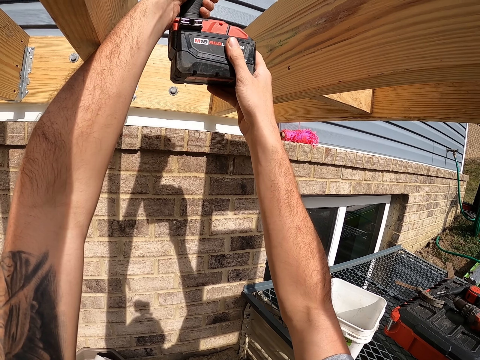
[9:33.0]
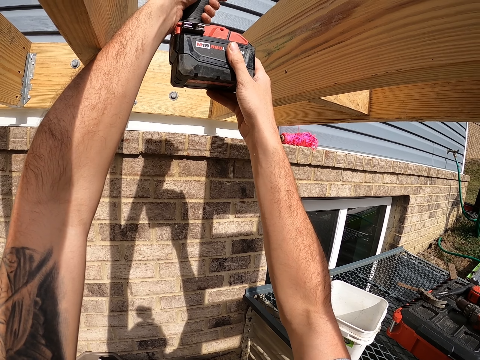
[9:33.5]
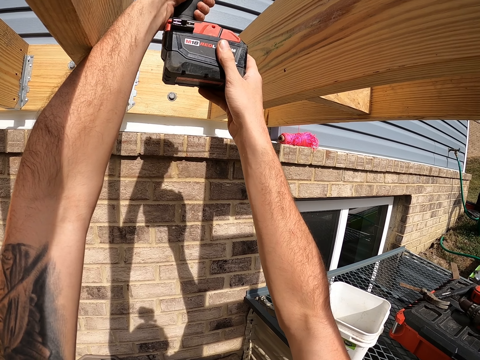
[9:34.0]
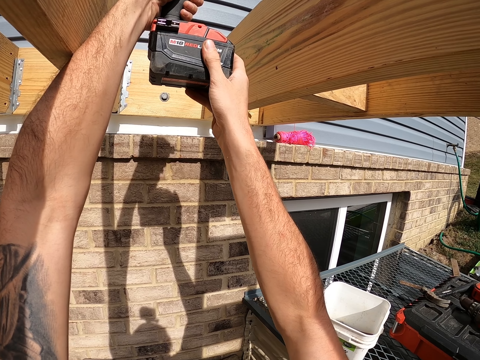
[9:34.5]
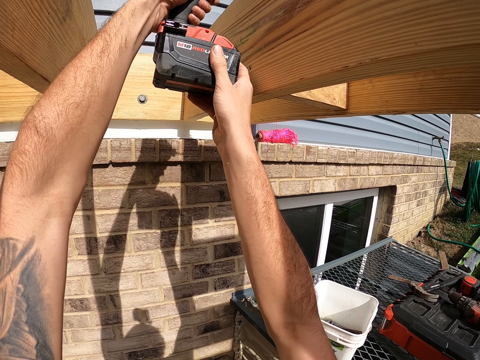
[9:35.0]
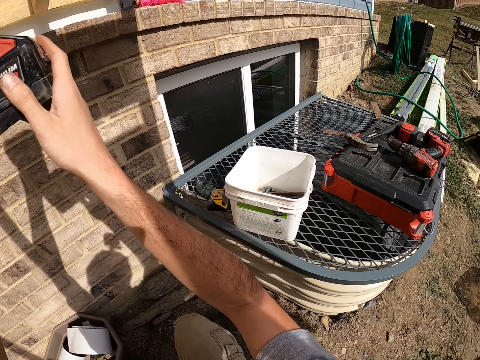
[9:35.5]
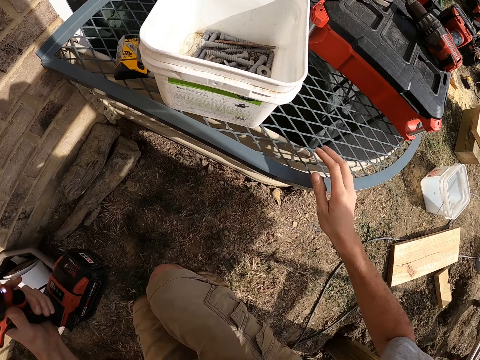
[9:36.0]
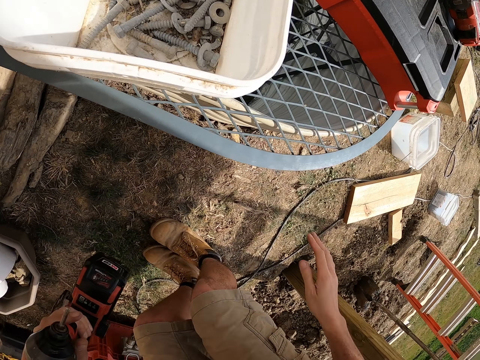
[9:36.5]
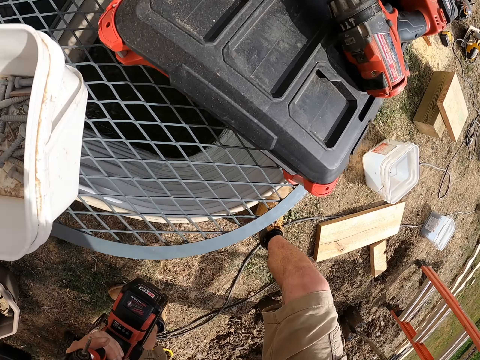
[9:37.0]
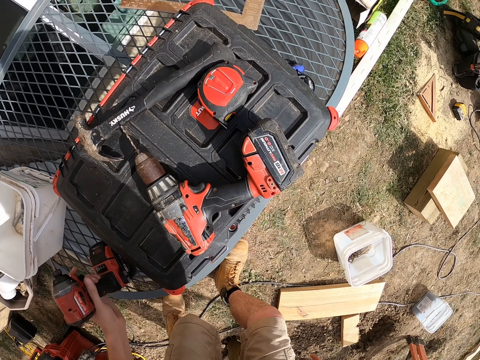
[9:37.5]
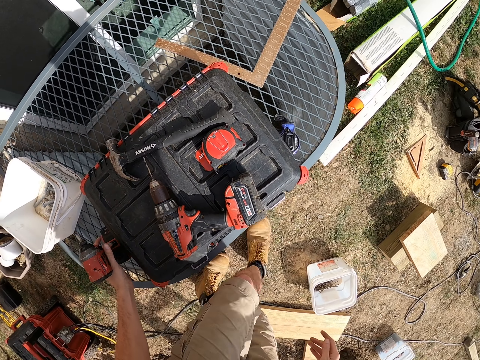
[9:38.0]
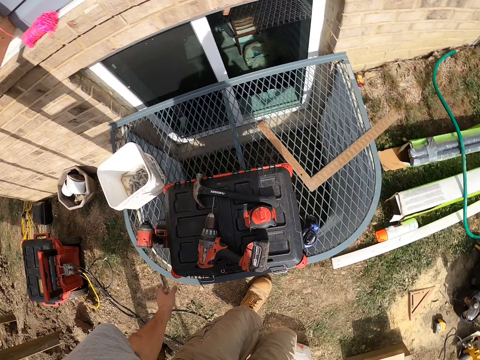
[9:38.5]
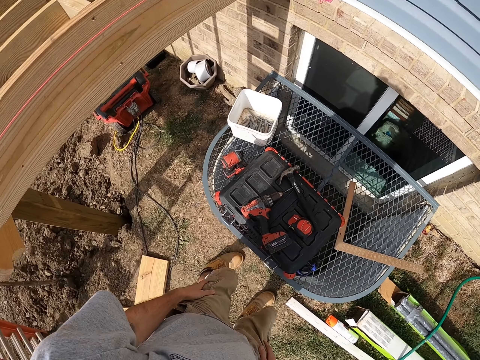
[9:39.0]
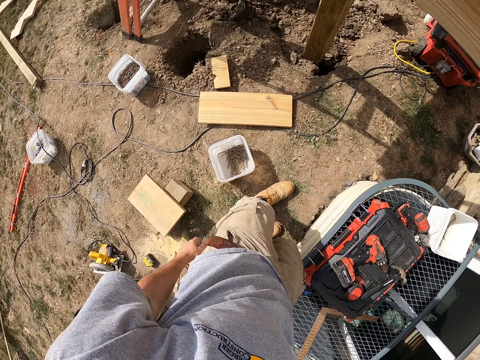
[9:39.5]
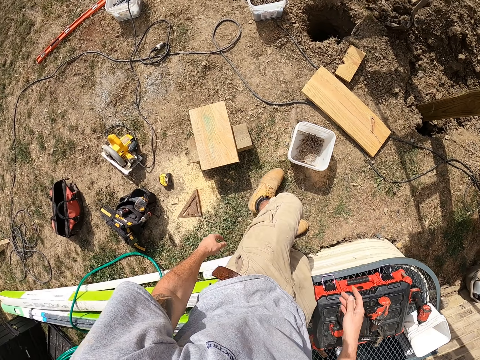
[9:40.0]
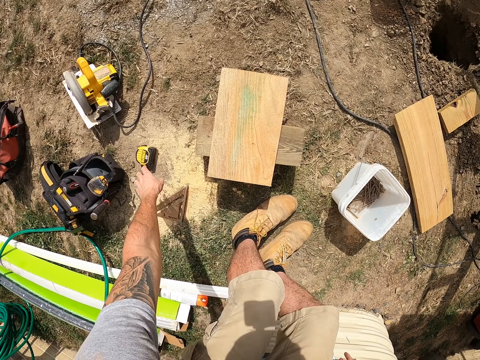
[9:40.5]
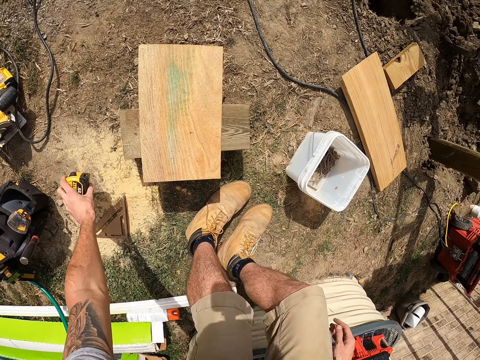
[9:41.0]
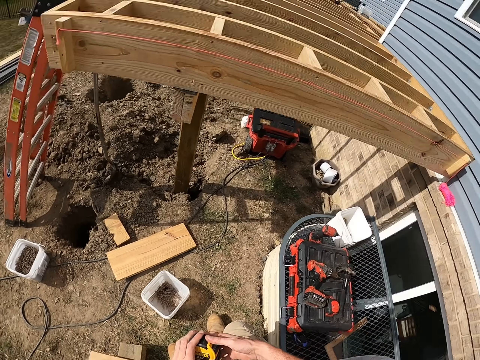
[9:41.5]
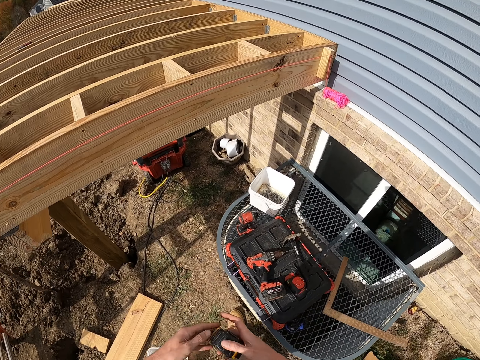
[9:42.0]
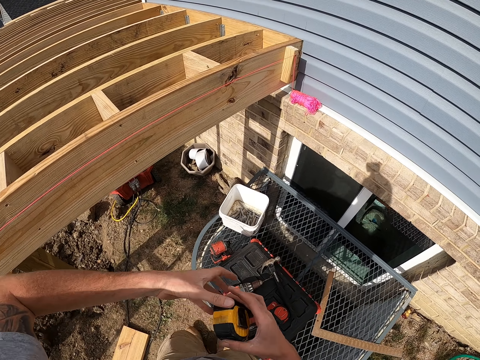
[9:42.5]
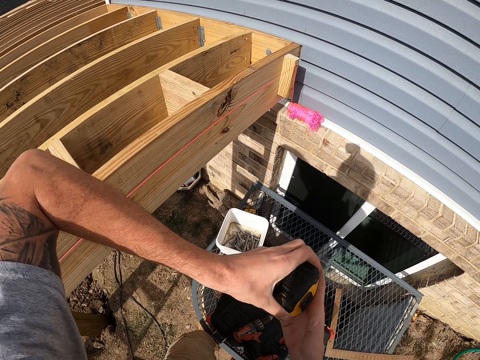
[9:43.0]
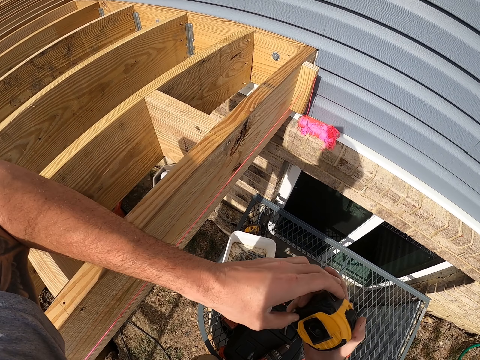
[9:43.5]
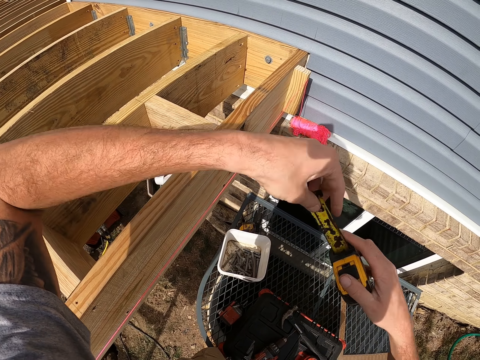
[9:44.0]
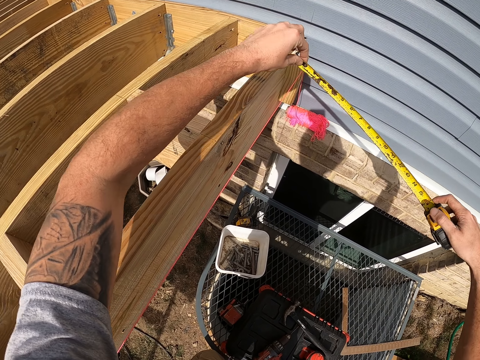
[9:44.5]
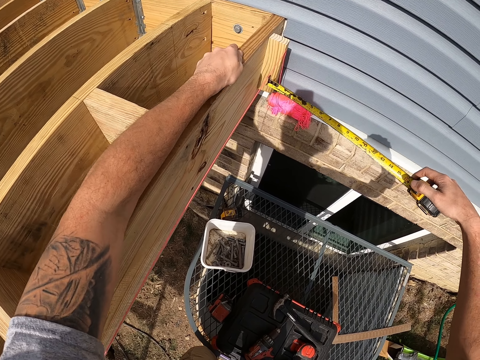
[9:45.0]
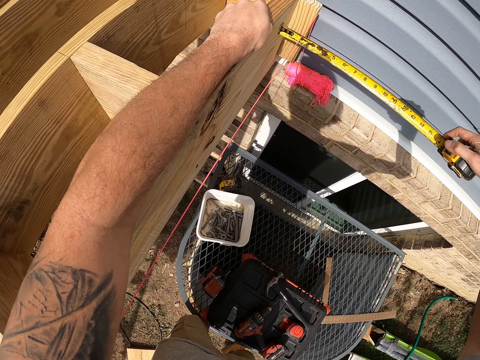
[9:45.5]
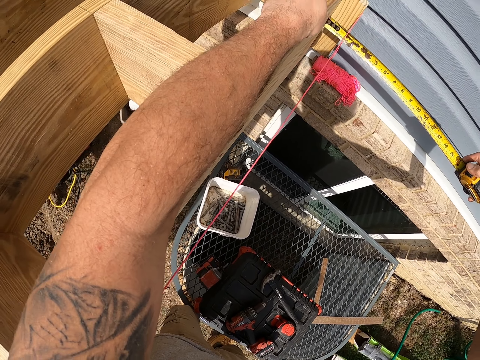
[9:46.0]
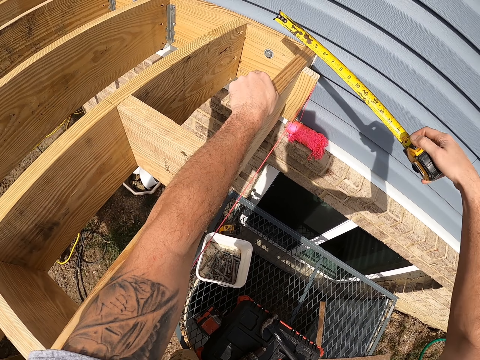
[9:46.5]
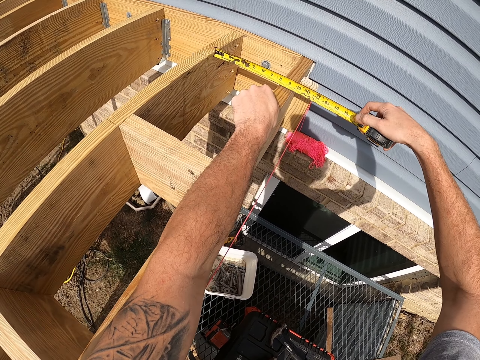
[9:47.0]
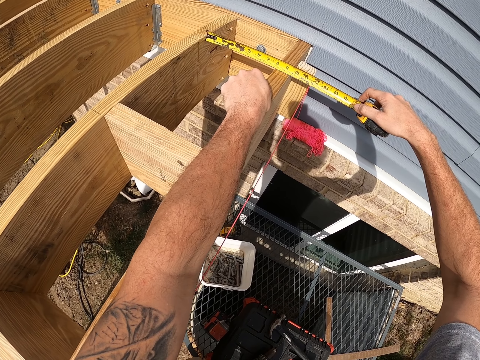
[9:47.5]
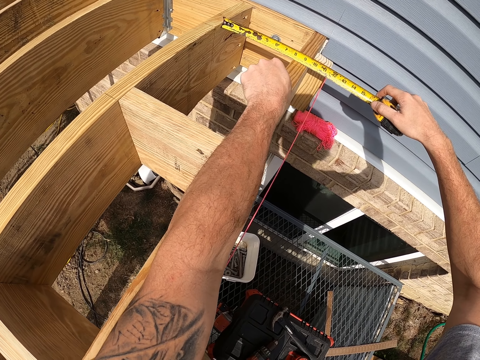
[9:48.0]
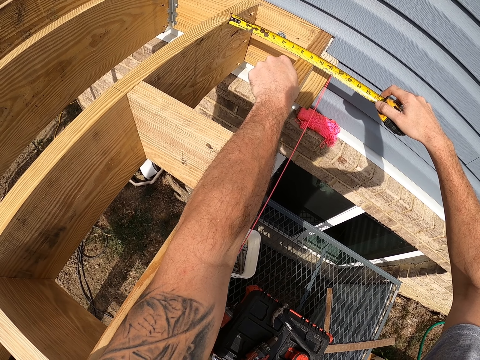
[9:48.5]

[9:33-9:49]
The camera wearer puts down a drill bit or driller. They rotate back. They pick up the tape measure from the ground. They measure the woods.

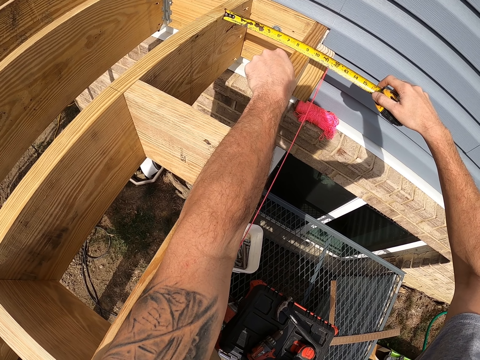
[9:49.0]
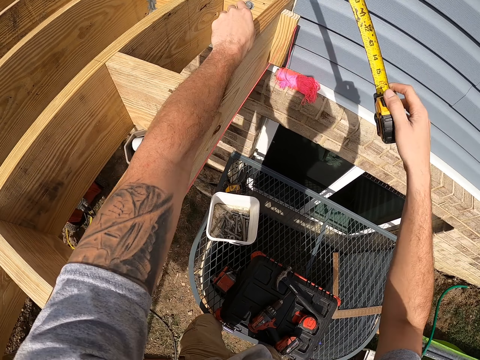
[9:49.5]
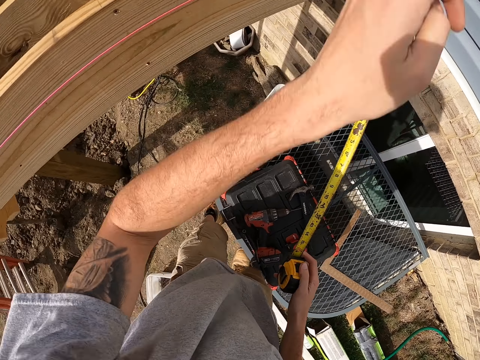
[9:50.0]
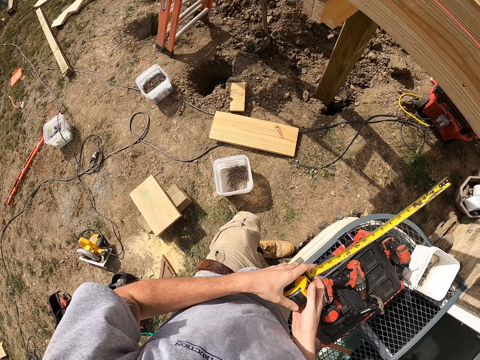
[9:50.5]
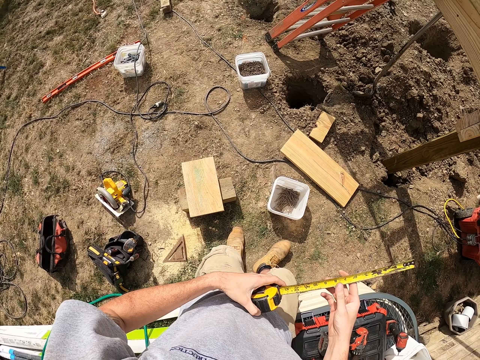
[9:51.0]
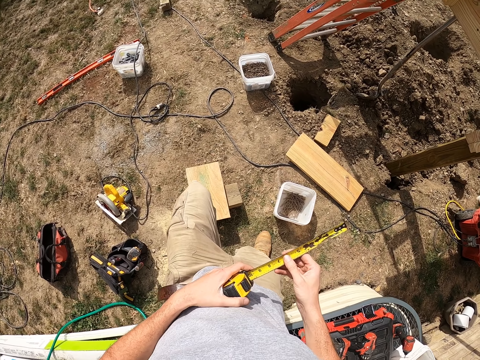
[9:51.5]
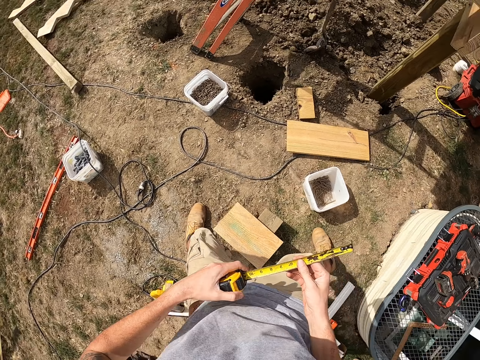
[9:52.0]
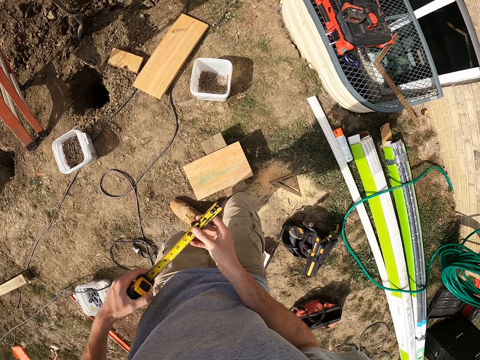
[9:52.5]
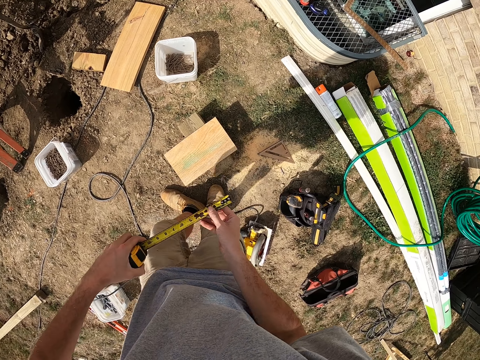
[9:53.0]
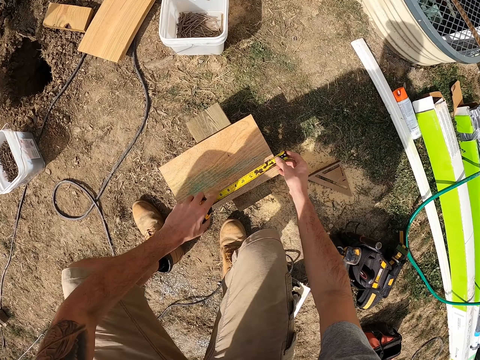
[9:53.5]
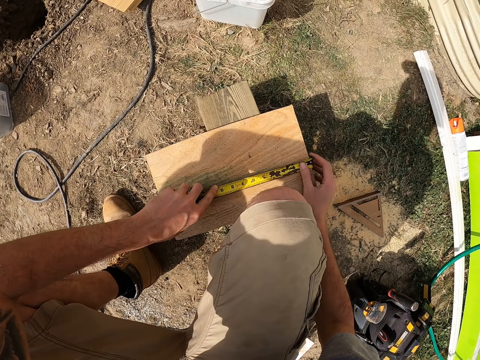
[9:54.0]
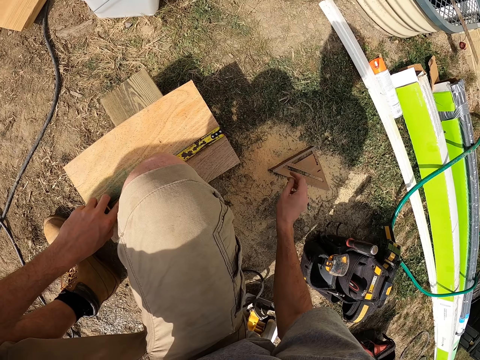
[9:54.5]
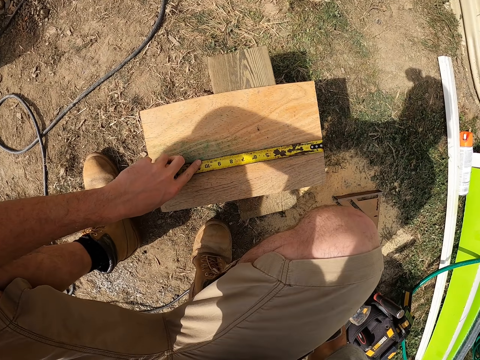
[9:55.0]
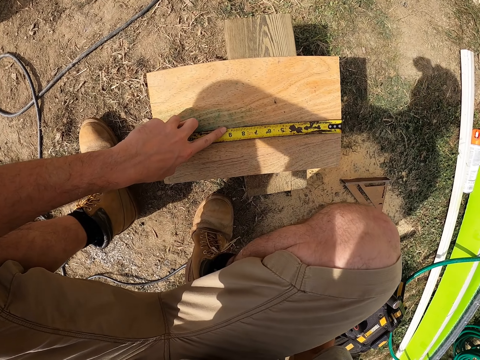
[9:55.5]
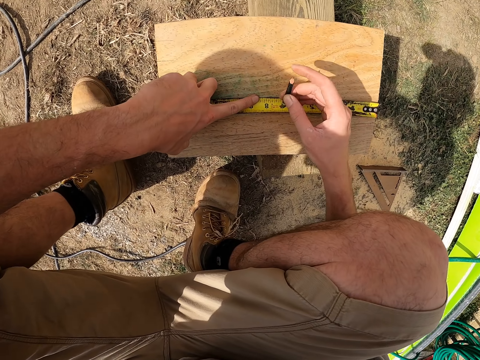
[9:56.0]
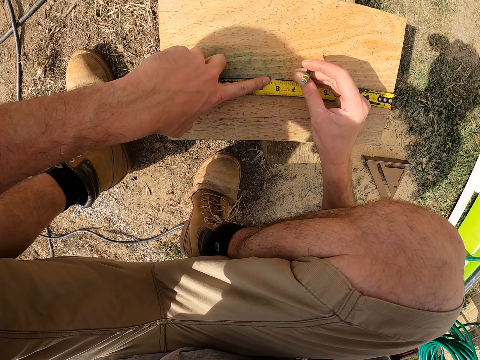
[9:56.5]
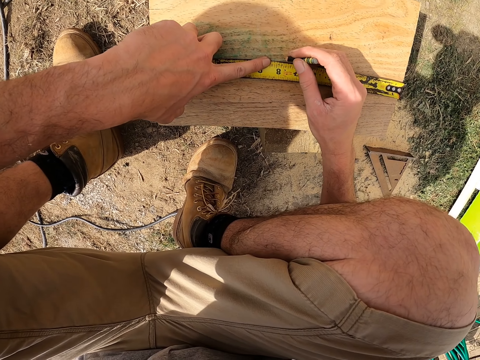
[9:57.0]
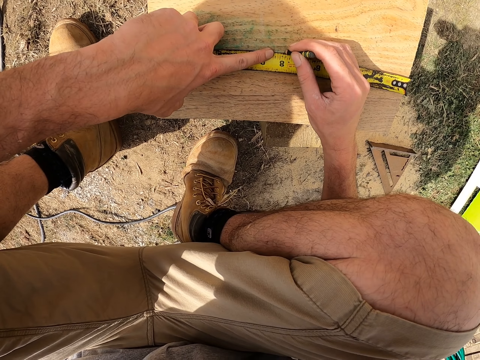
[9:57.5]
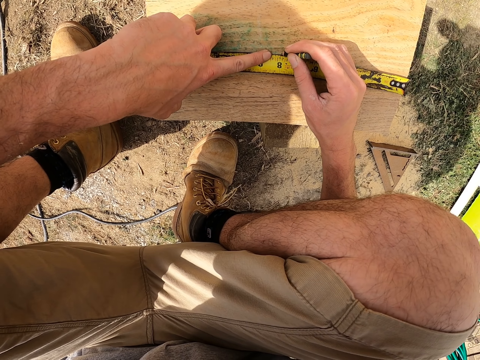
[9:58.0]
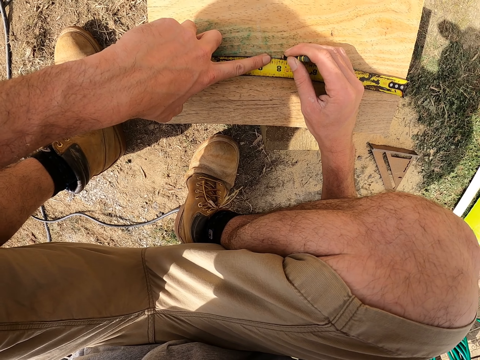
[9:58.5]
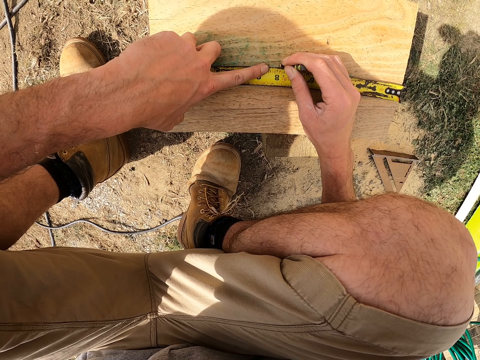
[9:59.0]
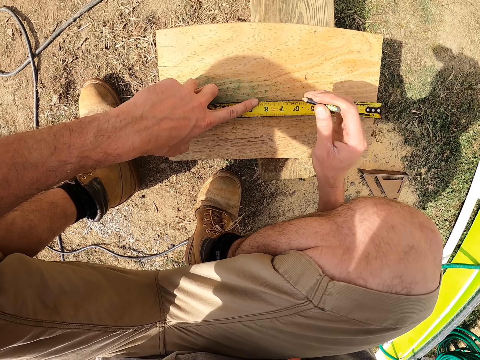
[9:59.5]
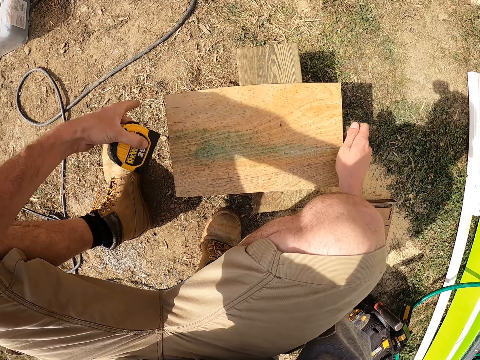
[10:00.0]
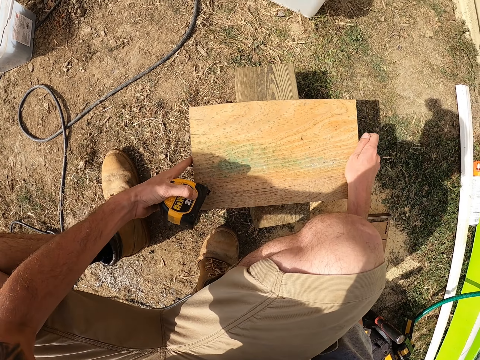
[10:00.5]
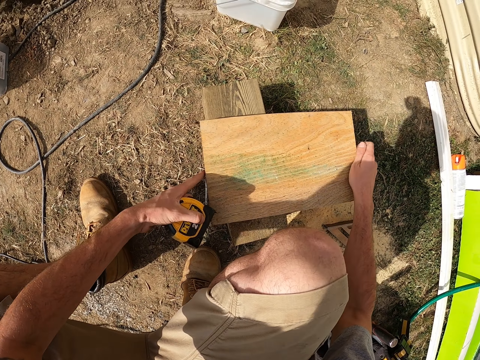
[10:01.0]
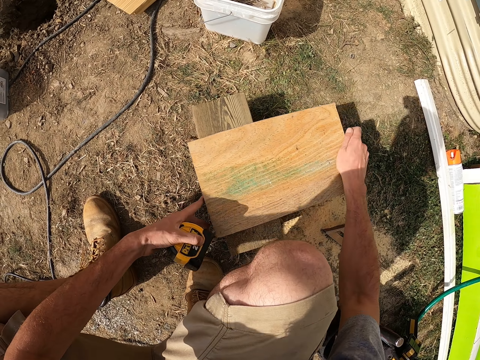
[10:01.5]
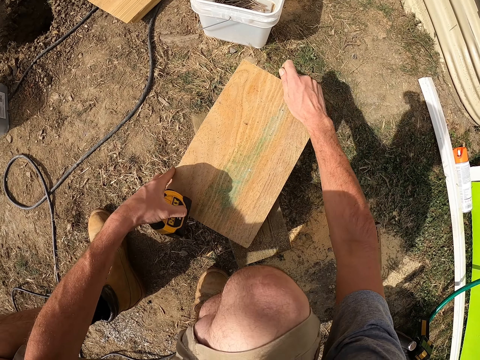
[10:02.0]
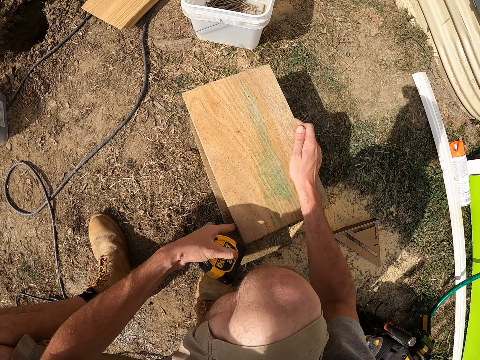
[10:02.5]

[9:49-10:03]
The camera wearer picks up a pencil from the ground. They mark the wood.
